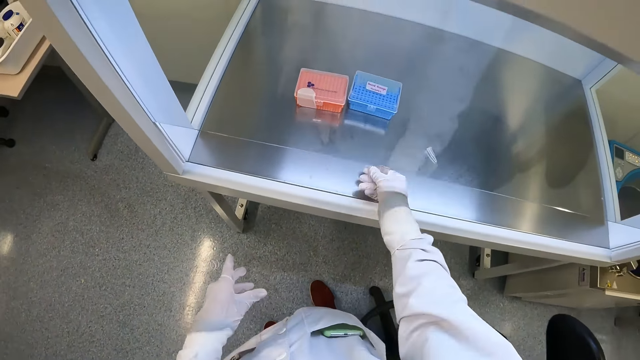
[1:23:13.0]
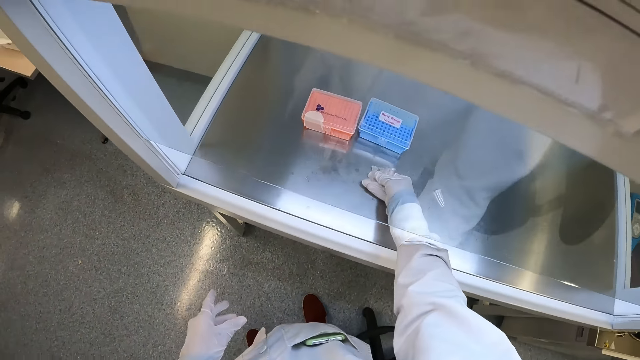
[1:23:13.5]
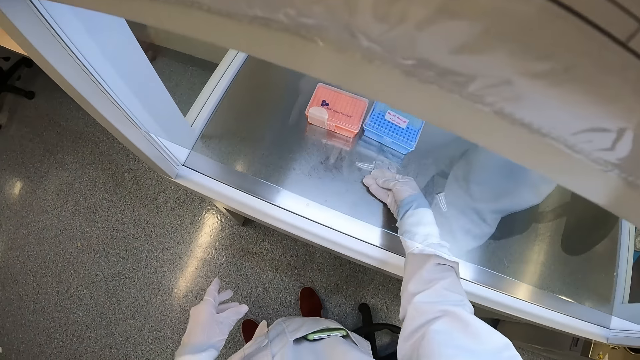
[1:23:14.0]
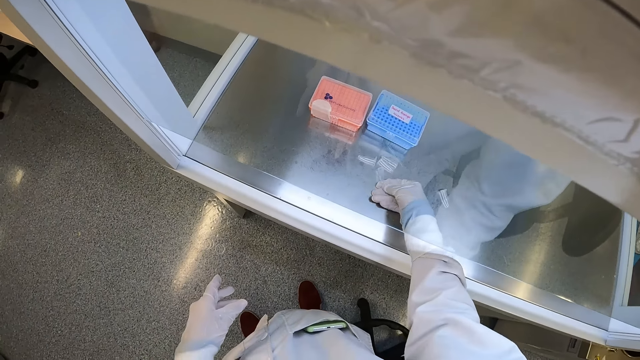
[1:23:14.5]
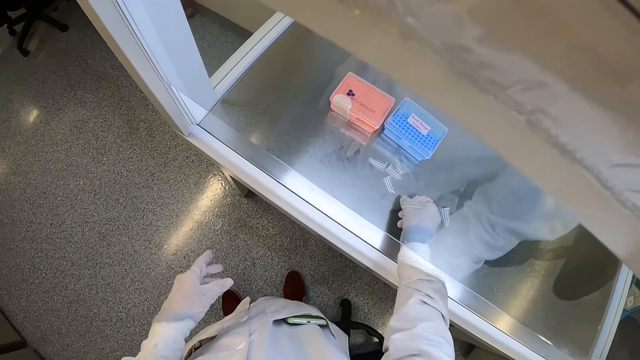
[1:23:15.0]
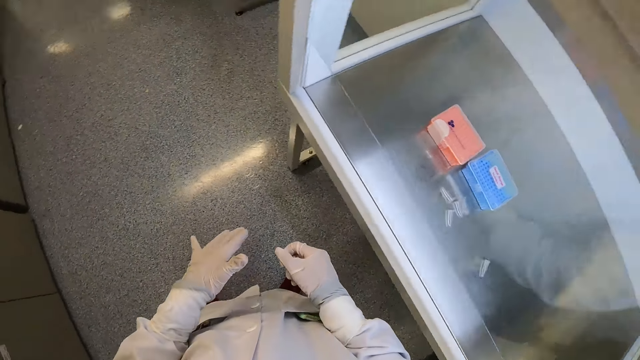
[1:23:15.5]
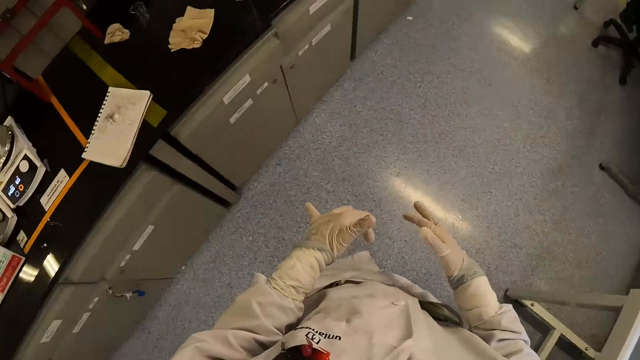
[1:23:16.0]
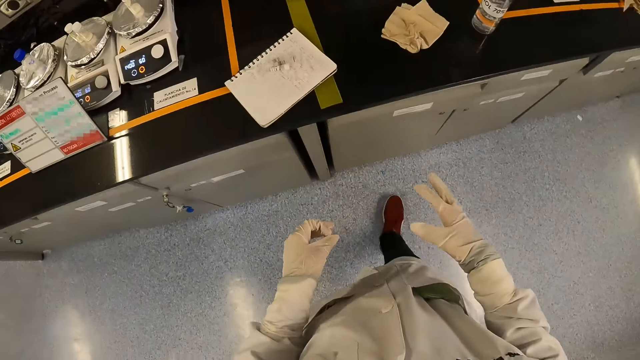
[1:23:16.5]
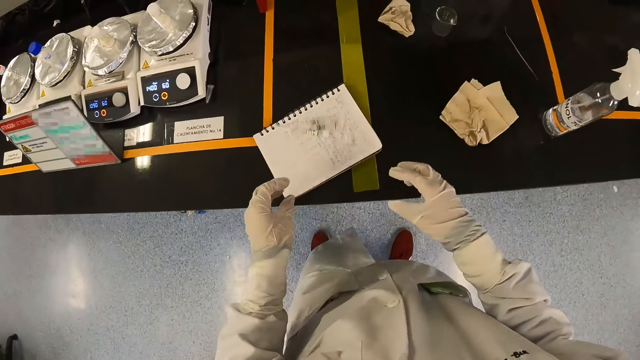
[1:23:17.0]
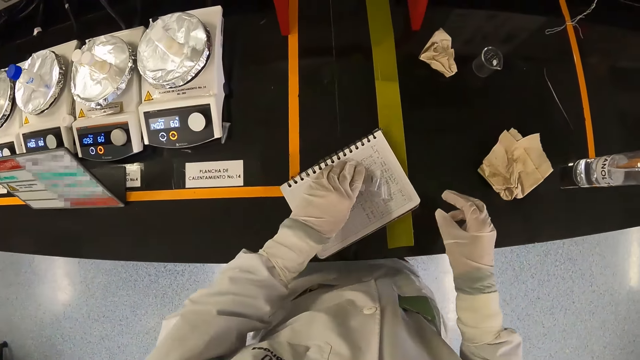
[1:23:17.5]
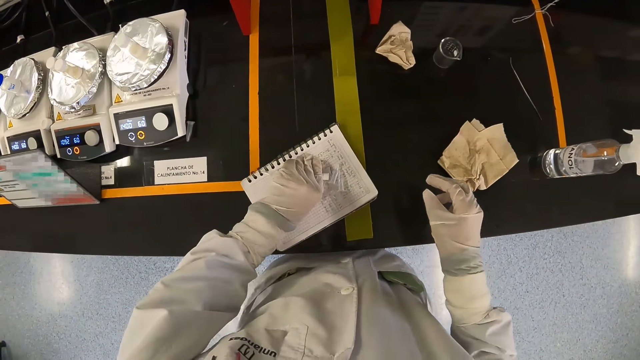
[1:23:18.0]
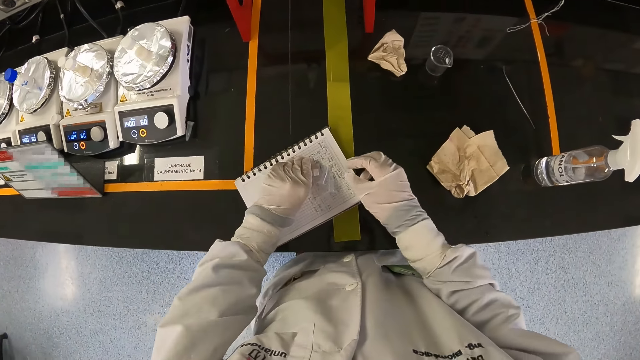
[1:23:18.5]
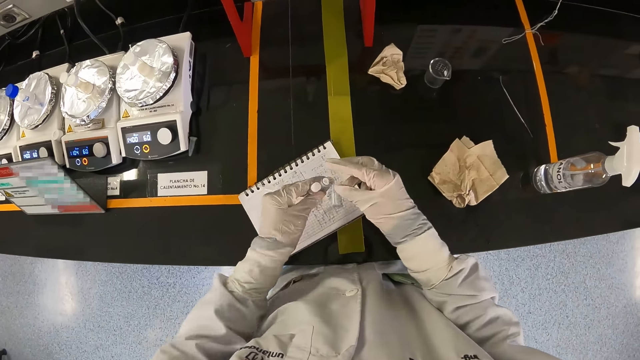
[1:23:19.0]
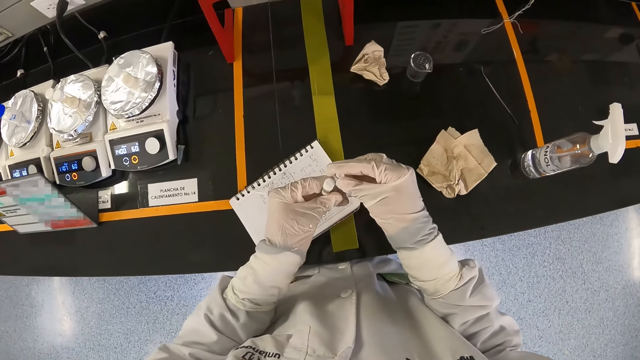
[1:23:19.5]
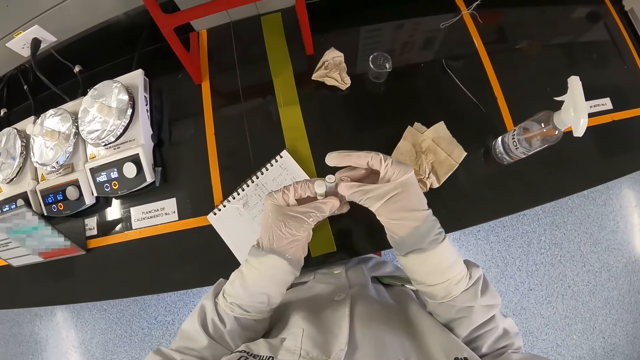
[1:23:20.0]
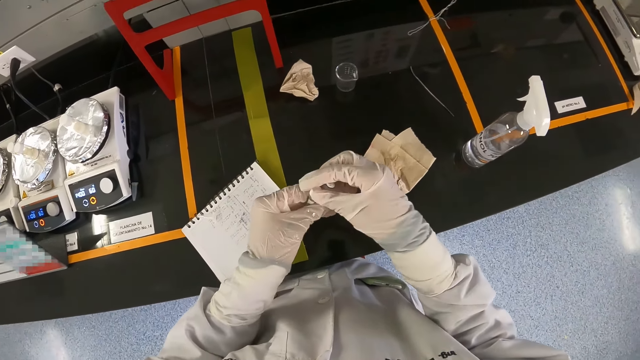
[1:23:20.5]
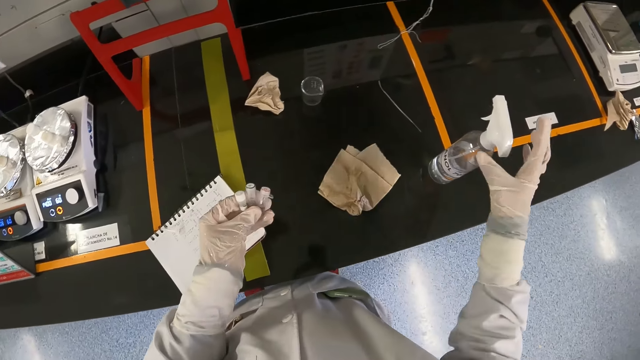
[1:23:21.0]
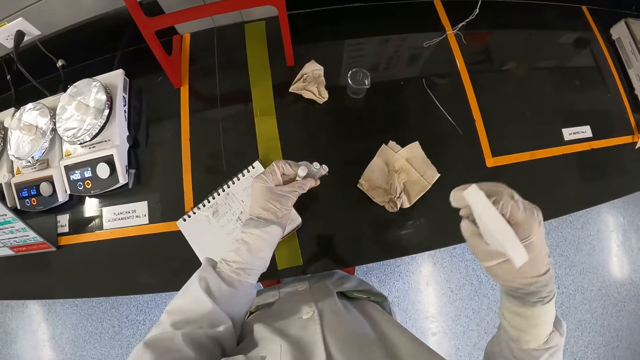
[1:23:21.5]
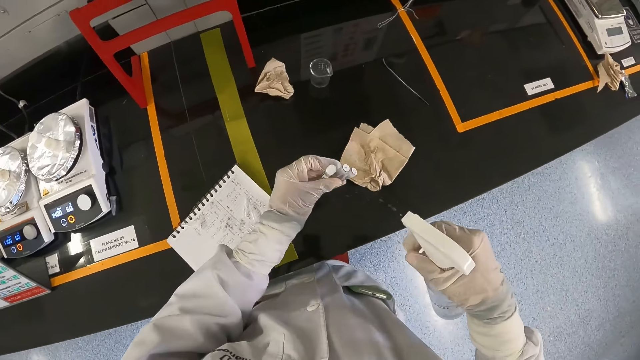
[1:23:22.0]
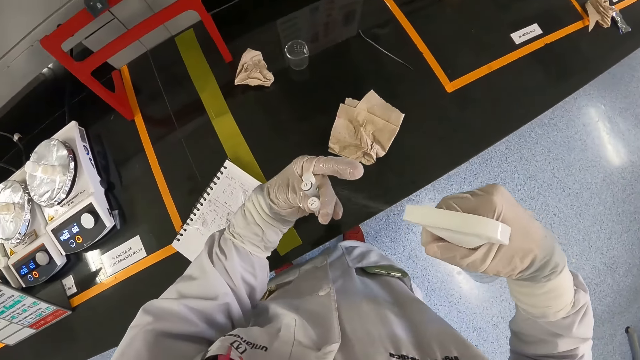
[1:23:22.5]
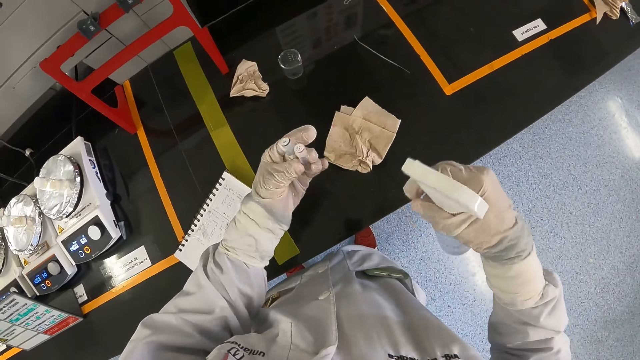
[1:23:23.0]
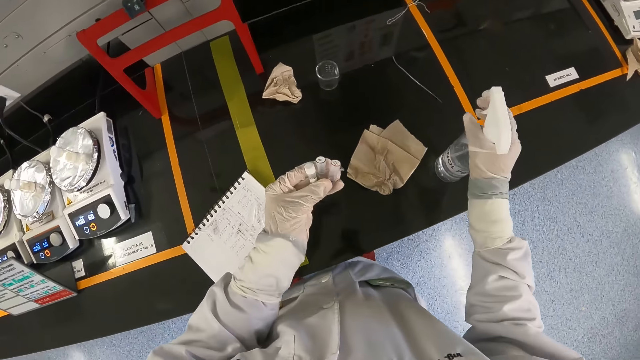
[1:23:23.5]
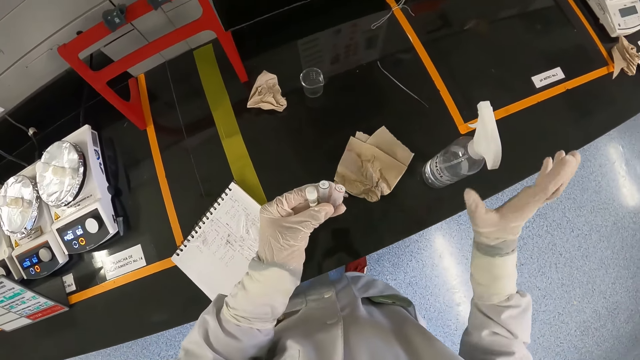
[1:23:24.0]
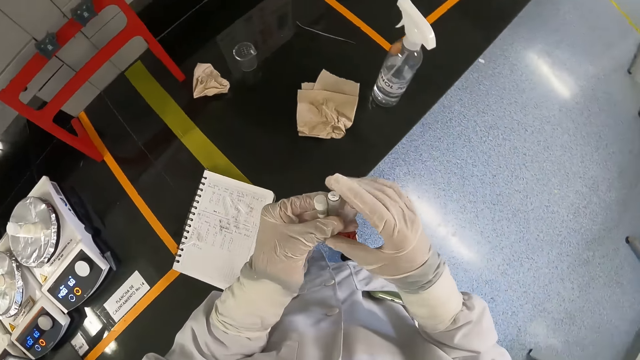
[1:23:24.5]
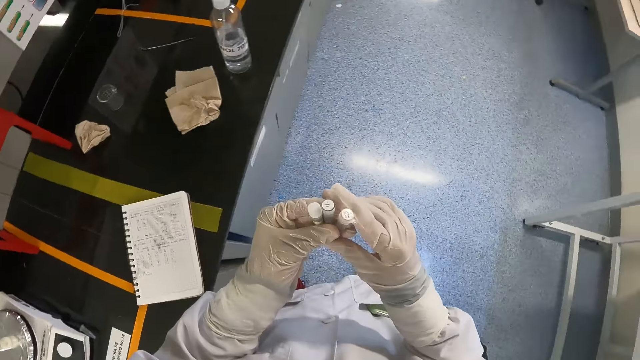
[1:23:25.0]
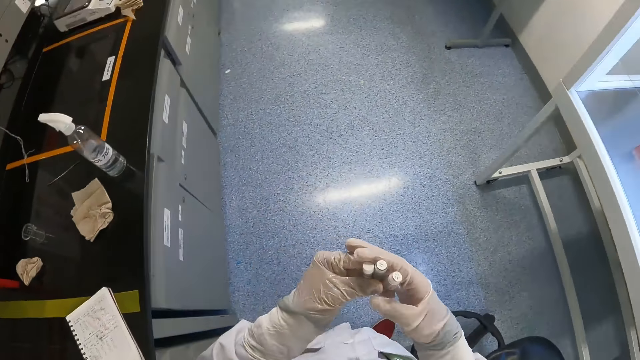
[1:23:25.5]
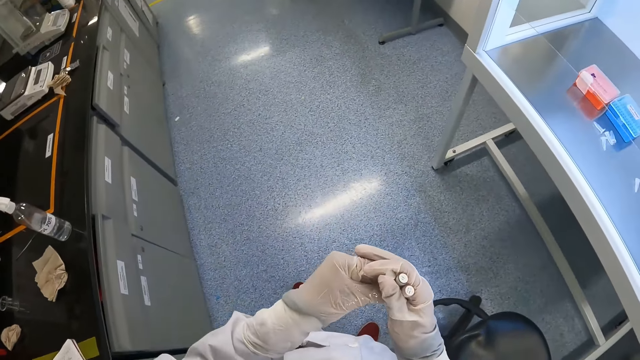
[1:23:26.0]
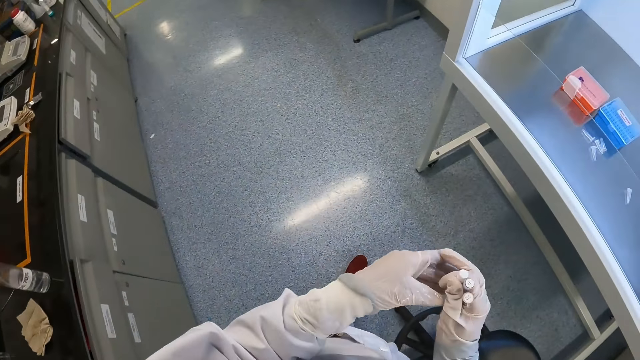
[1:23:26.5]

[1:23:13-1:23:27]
The camera wearer puts the microcentrifuge tubes in the sterilizer with his right hand. He turns around. He picks up the vials or laboratory test tube from the book with his left hand. He holds the laboratory test tube with his hands. He sets the vials in his left hand with his right hand. He picks up the spray bottle from the laboratory cabinet with his right hand. He sprays the vials in his left hand with the spray bottle in his right hand. He drops the spray bottle on the laboratory cabinet with his right hand. He turns around. He sets the vials in his left hand with his right hand.

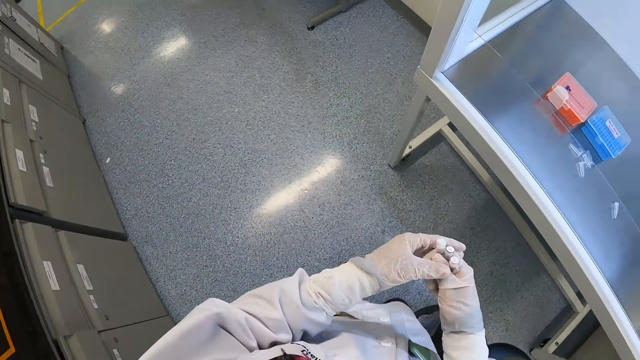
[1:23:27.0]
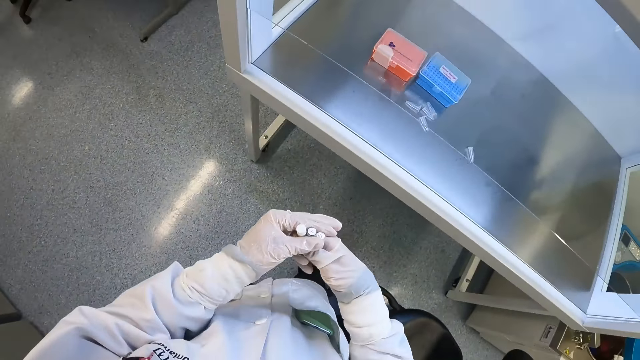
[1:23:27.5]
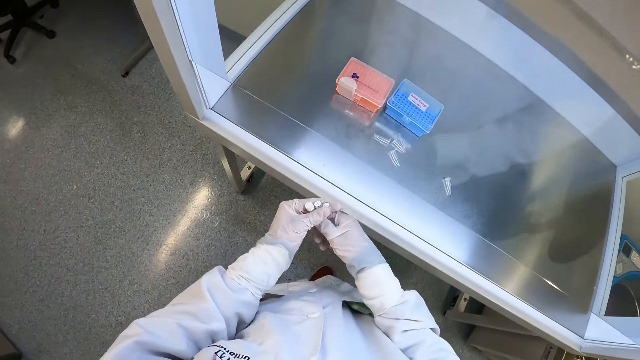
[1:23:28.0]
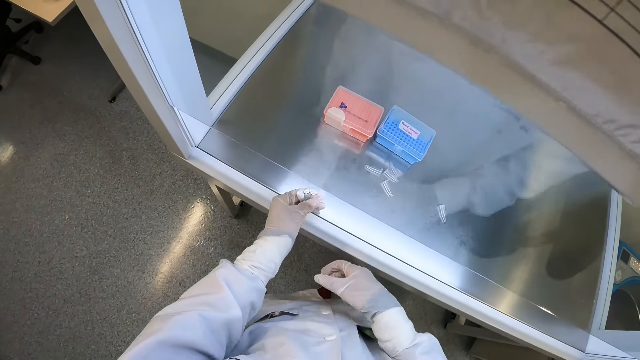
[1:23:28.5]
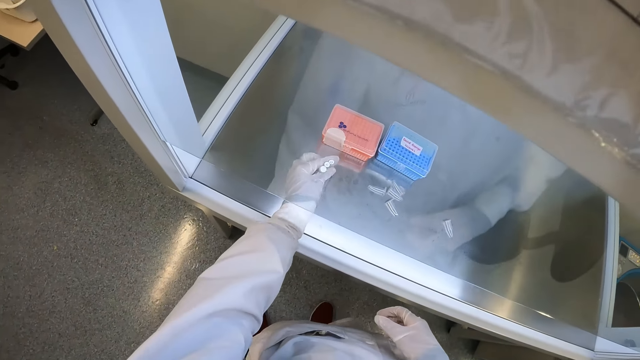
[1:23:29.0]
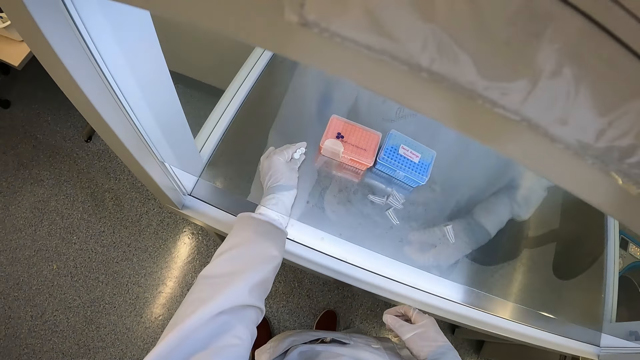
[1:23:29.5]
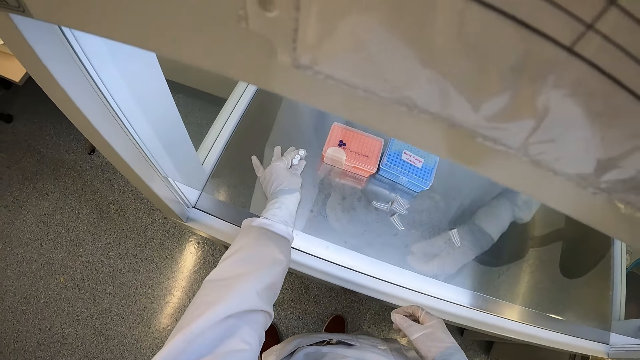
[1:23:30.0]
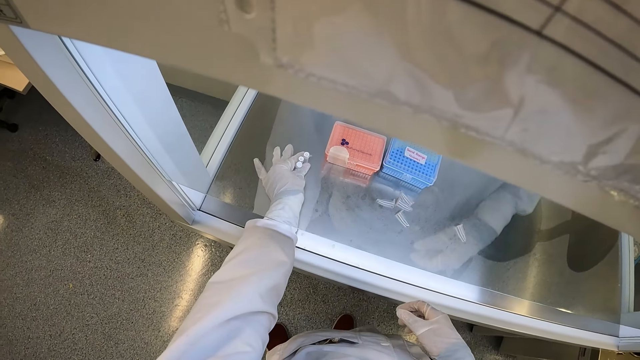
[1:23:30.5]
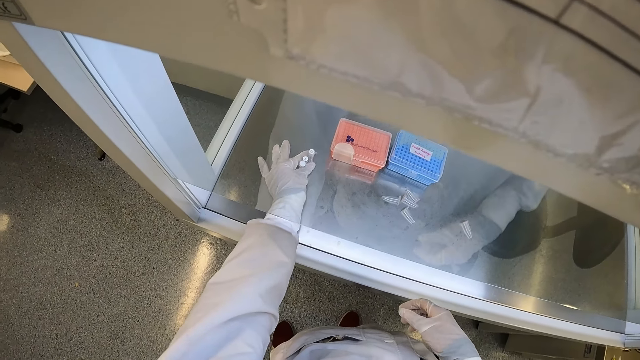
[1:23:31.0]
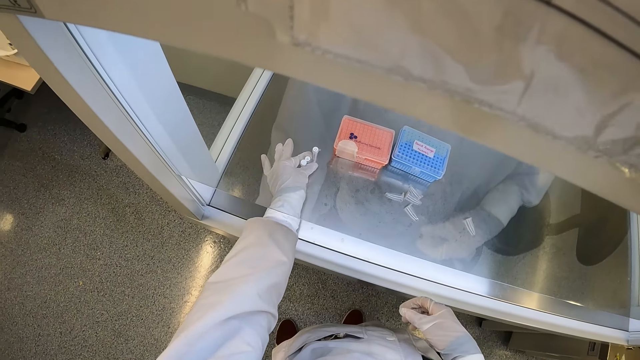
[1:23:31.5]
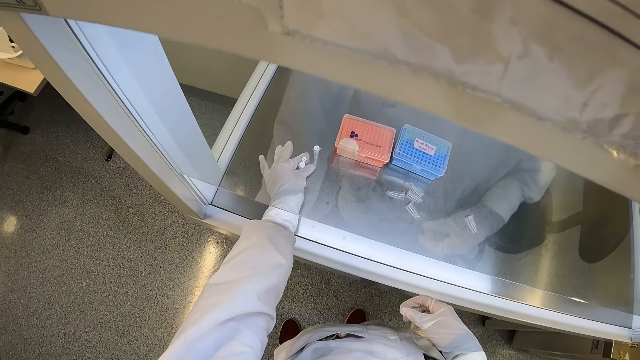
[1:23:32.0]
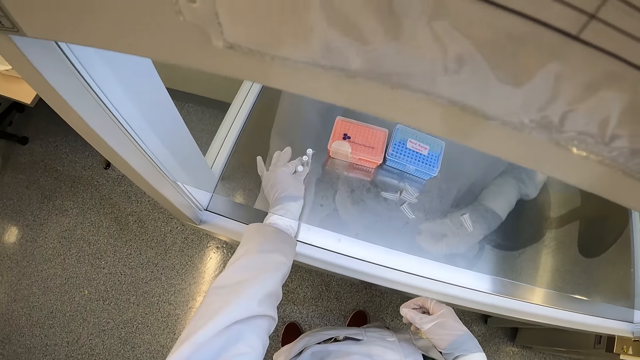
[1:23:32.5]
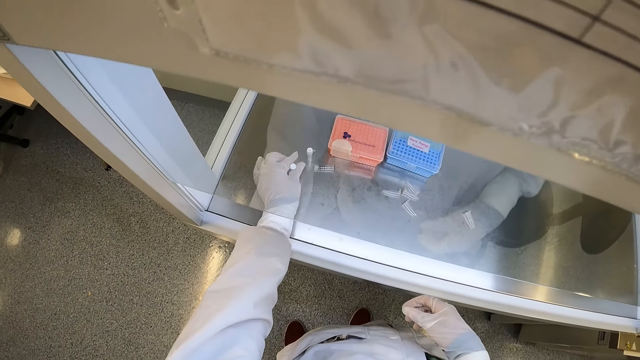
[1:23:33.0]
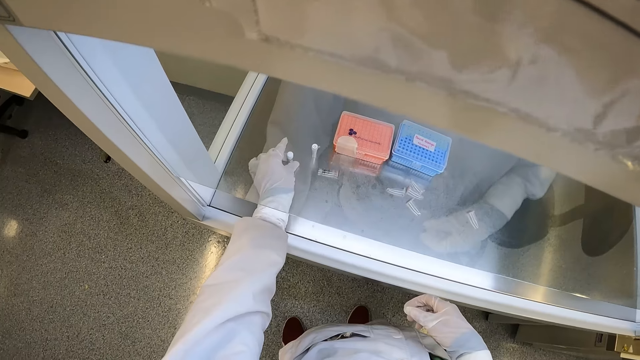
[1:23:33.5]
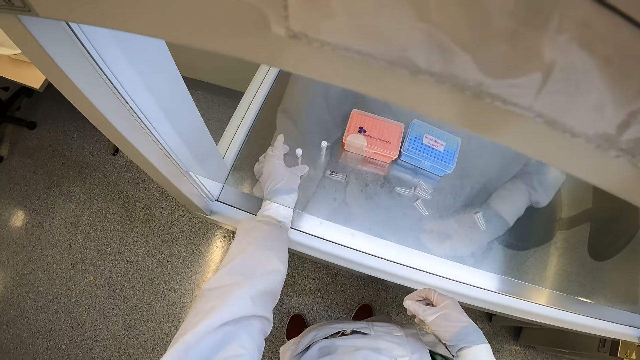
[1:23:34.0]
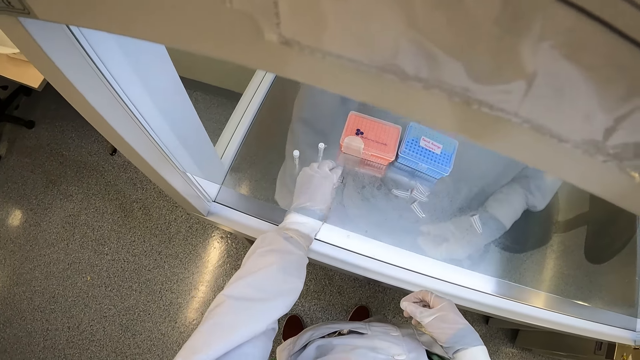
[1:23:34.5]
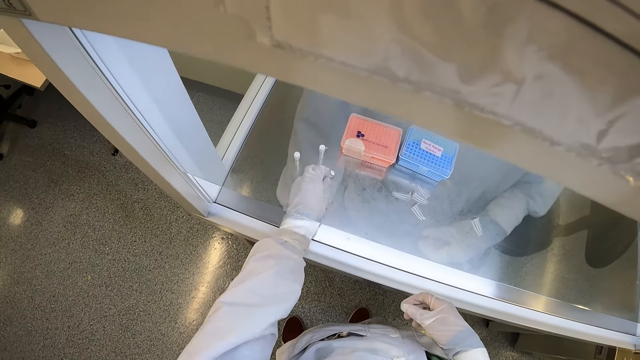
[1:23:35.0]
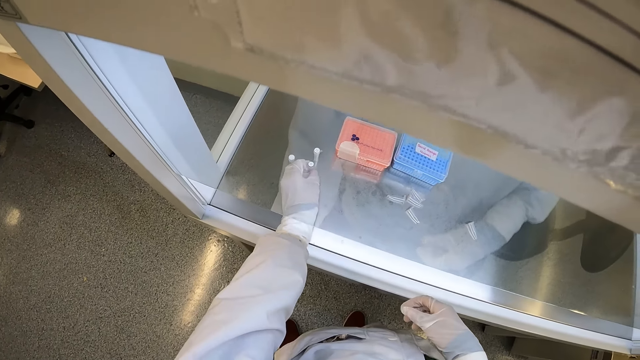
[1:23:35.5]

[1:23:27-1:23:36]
The camera wearer puts the vials in the sterilizer with his left hand.
